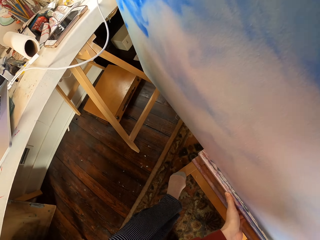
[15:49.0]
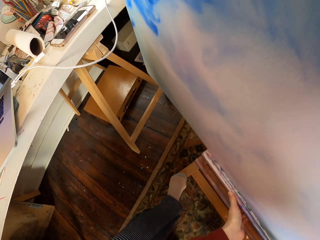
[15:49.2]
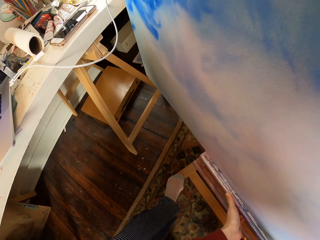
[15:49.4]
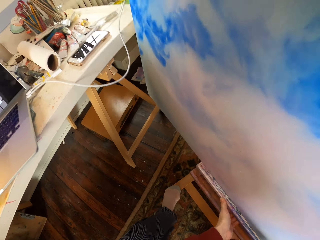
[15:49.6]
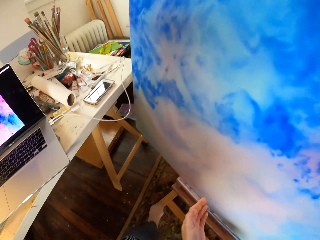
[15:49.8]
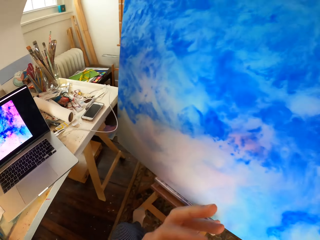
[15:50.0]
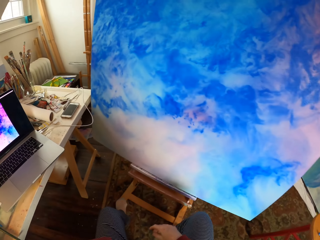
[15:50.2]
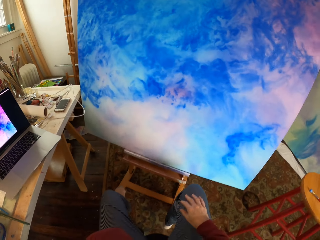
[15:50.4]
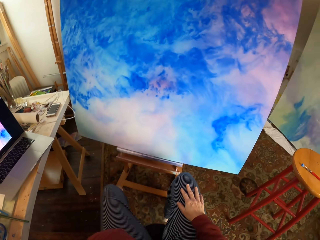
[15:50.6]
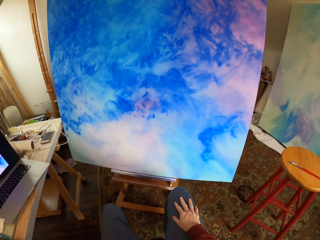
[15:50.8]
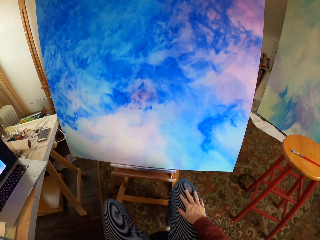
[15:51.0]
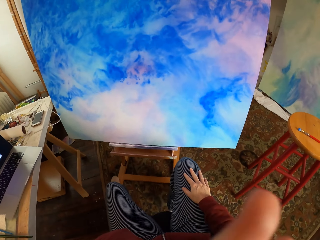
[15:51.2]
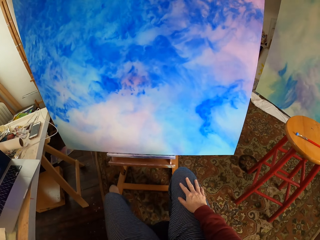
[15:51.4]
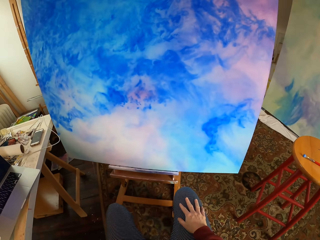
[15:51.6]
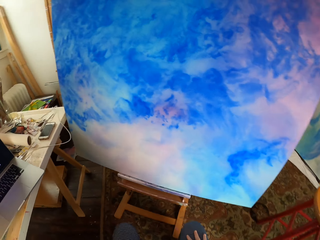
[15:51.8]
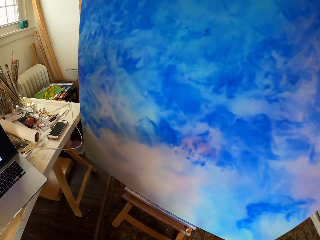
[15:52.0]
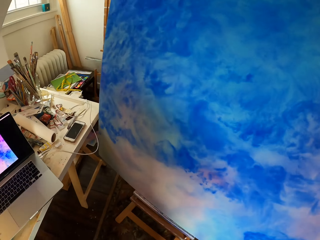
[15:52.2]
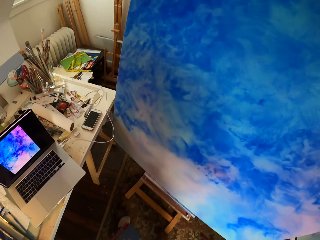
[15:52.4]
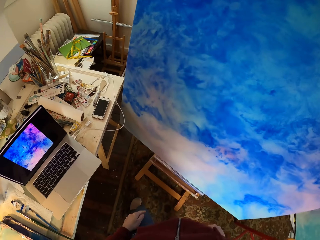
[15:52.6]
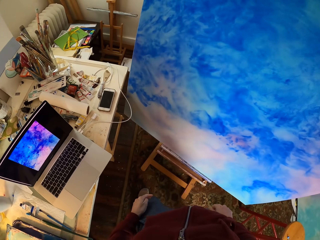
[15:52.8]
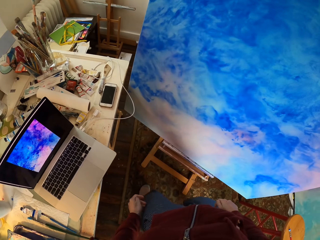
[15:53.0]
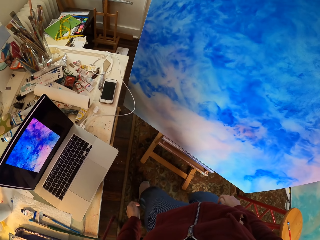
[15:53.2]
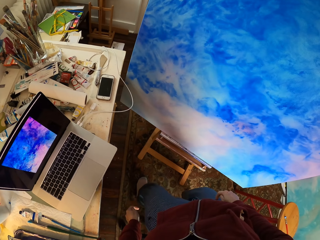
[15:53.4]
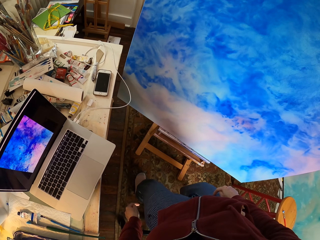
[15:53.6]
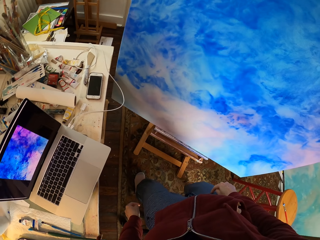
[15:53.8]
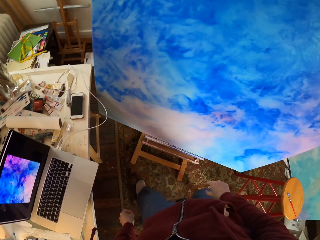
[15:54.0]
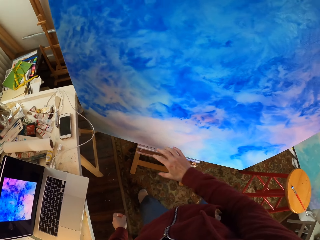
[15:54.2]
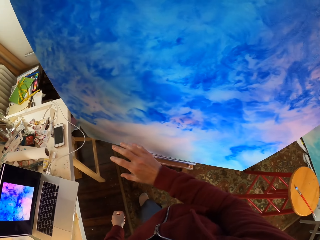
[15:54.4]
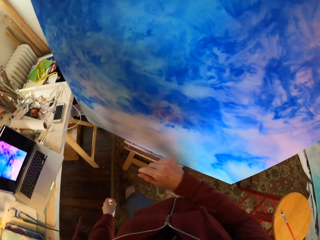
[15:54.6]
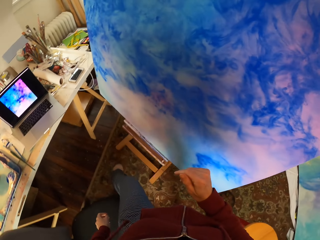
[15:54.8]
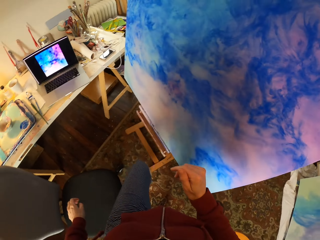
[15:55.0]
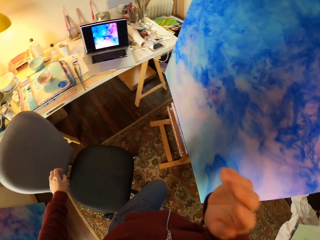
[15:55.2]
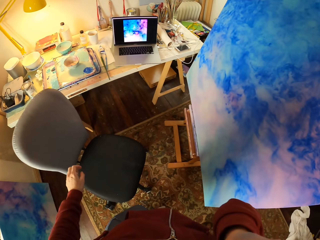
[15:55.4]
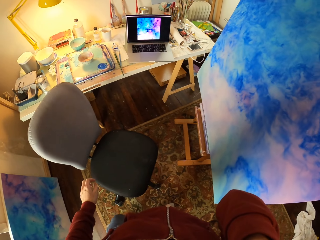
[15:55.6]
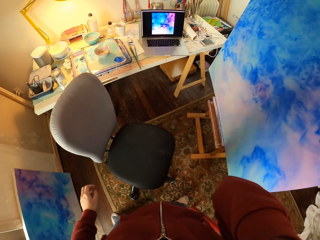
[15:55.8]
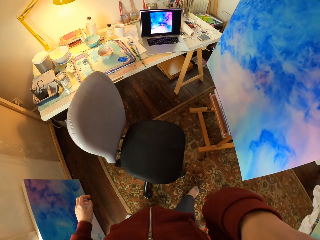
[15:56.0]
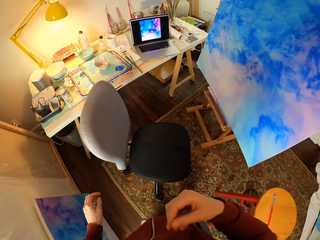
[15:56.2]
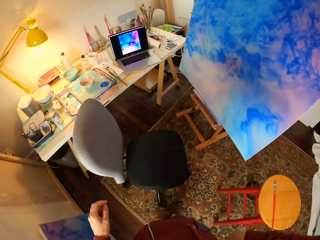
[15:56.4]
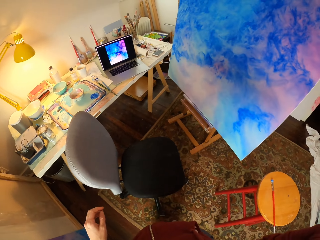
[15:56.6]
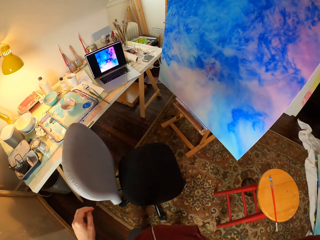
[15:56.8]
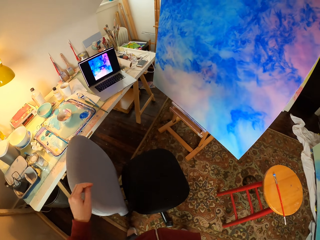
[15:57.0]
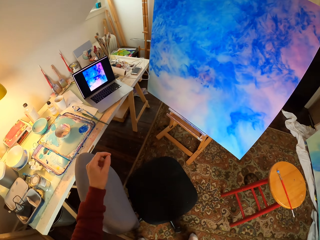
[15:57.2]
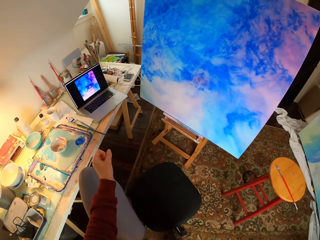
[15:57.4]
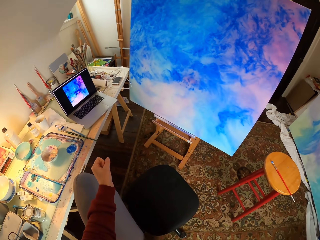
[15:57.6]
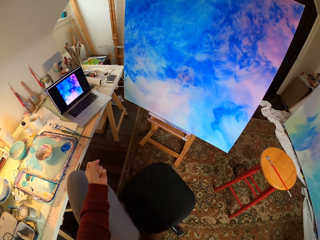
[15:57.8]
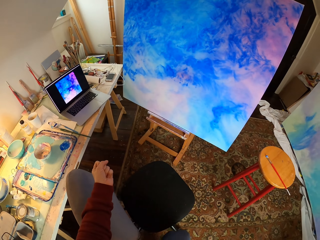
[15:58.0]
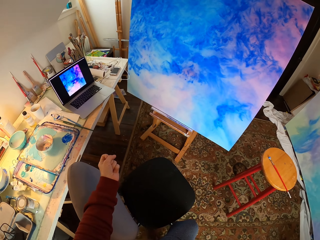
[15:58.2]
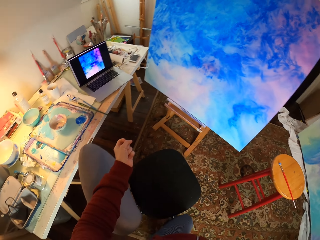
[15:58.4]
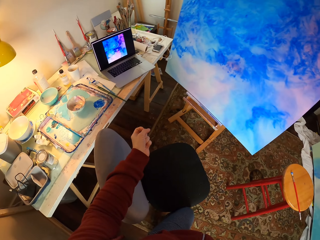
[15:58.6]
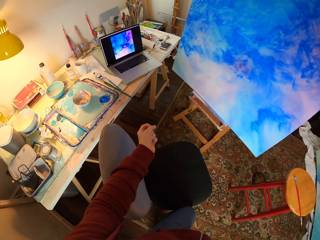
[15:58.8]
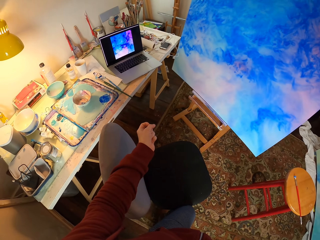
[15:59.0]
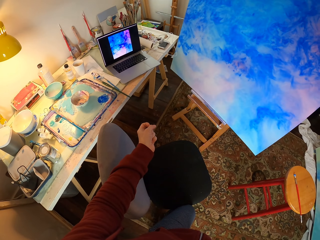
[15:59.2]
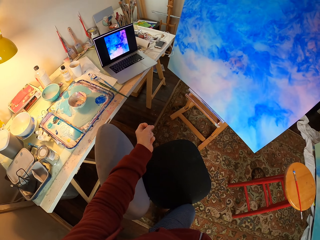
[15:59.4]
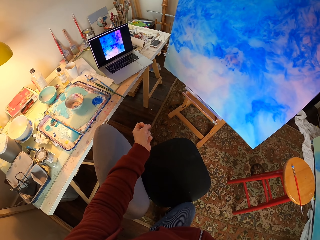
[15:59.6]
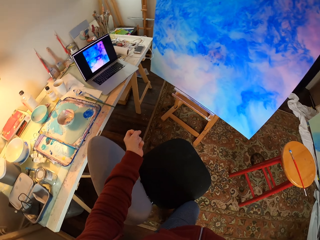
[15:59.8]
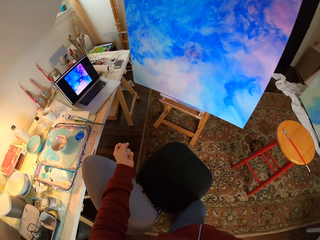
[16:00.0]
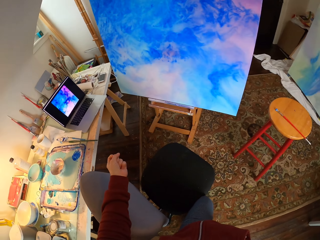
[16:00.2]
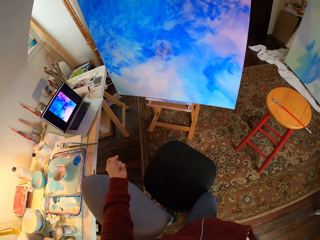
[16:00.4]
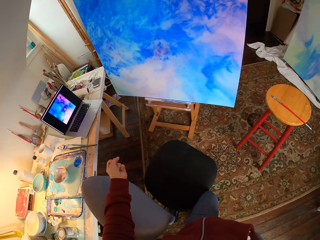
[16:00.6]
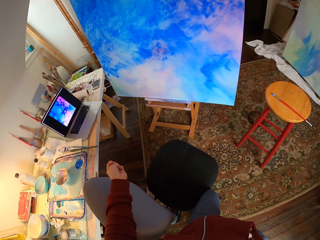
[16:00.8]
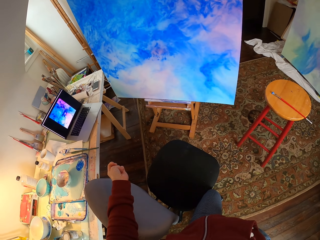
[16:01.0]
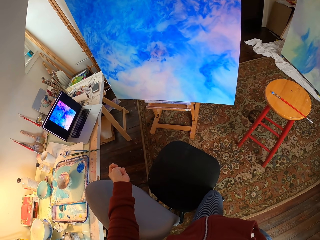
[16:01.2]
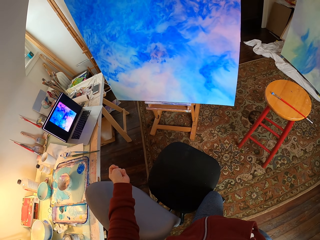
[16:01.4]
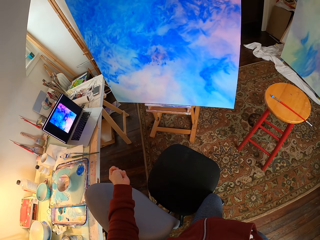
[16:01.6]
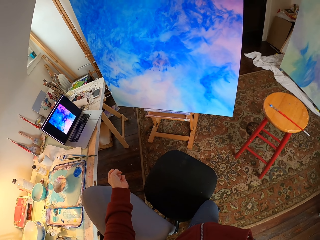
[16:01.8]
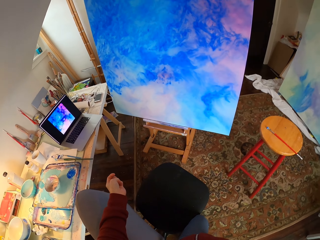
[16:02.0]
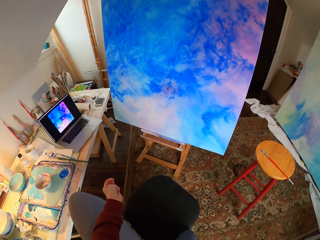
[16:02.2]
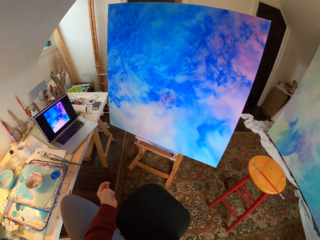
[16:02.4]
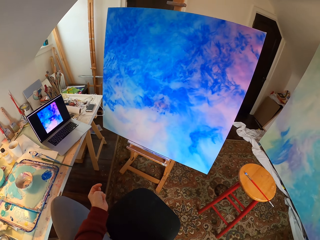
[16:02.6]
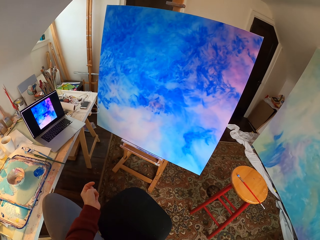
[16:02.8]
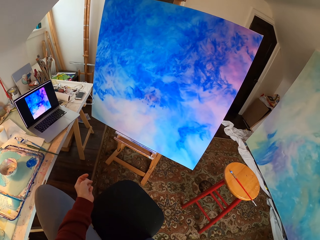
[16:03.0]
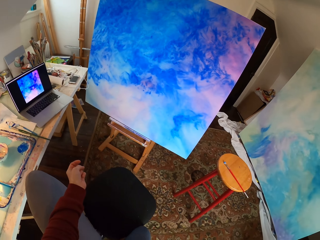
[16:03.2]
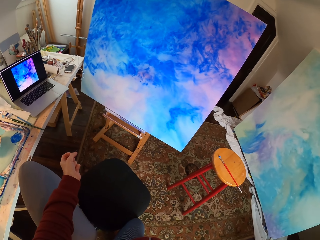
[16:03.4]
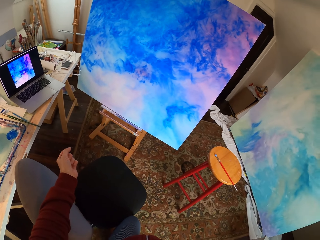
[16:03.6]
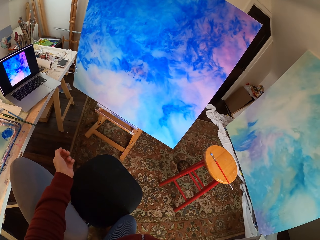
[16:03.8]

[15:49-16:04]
The camera wearer looks at the art on the board. They look at the laptop. They look around. They look at the art on the board.

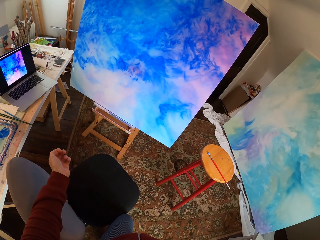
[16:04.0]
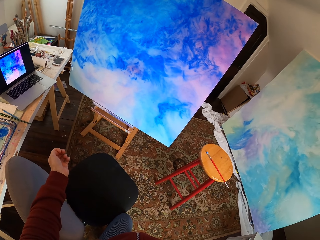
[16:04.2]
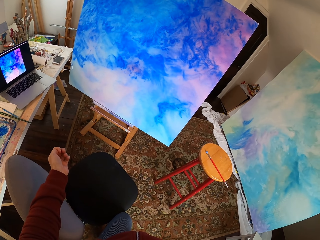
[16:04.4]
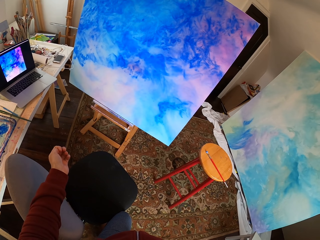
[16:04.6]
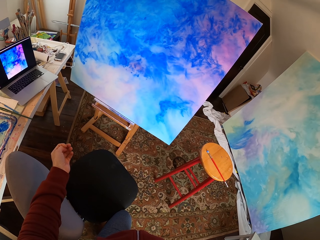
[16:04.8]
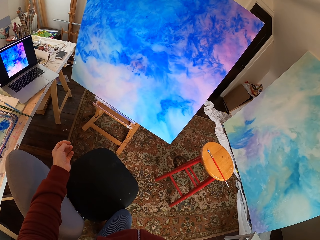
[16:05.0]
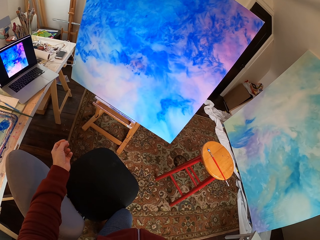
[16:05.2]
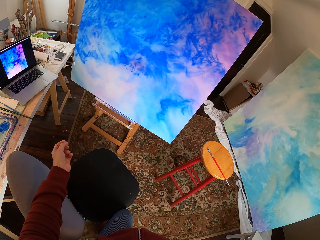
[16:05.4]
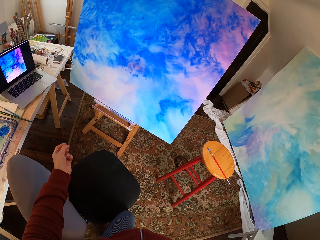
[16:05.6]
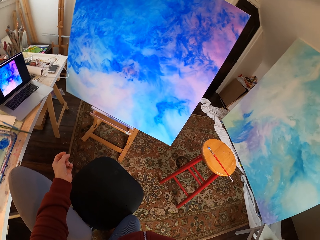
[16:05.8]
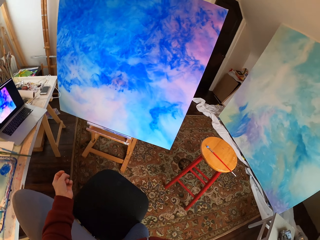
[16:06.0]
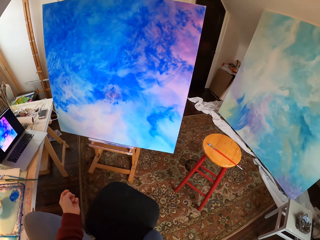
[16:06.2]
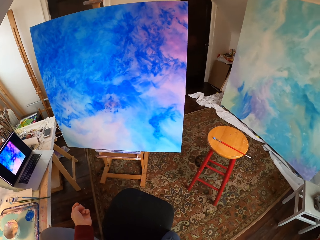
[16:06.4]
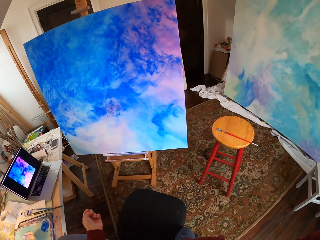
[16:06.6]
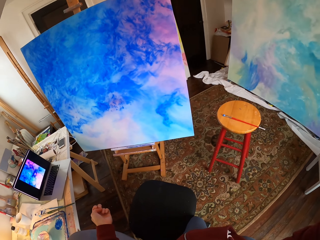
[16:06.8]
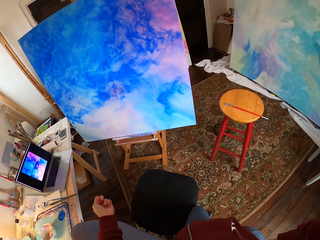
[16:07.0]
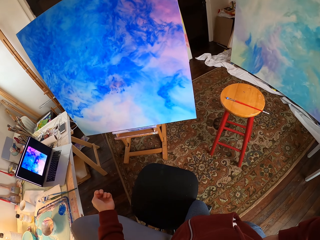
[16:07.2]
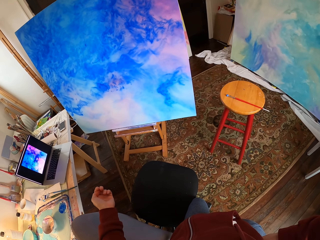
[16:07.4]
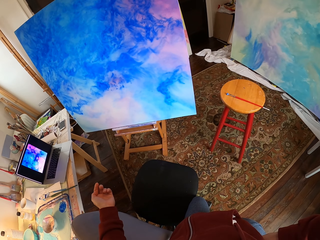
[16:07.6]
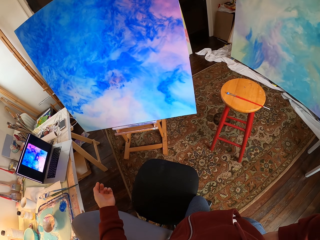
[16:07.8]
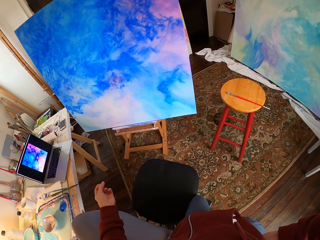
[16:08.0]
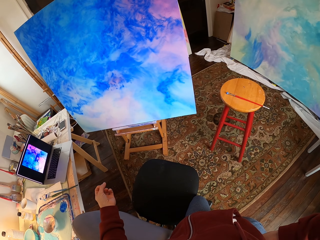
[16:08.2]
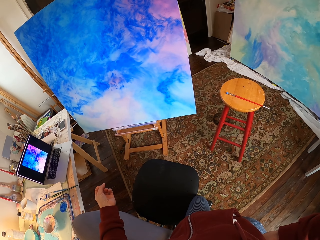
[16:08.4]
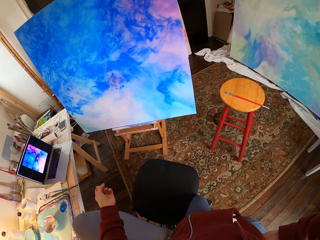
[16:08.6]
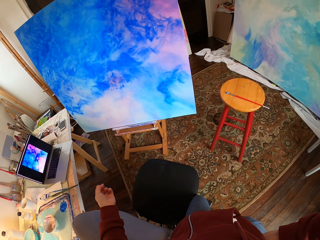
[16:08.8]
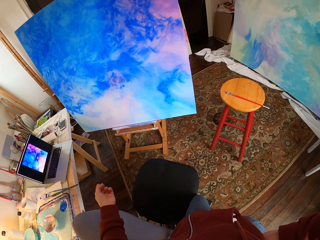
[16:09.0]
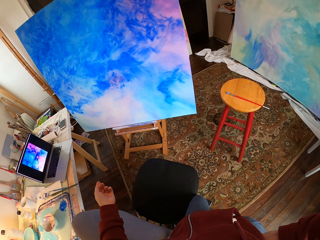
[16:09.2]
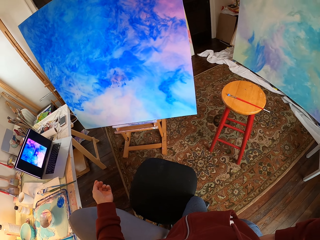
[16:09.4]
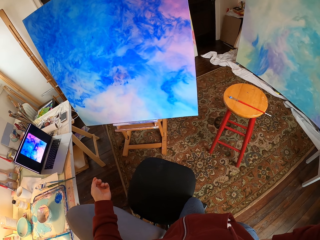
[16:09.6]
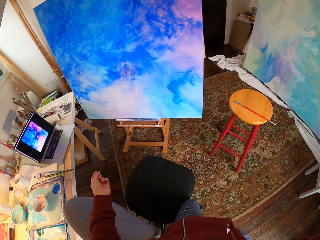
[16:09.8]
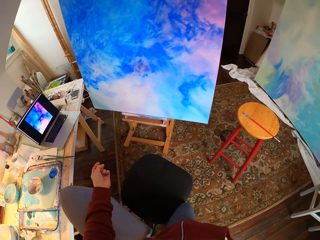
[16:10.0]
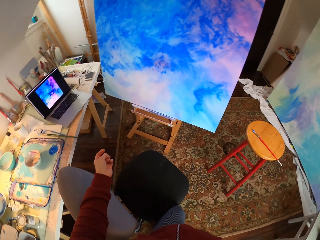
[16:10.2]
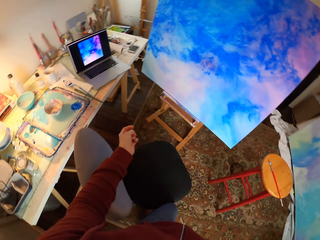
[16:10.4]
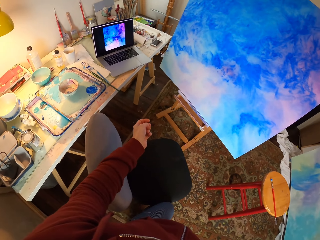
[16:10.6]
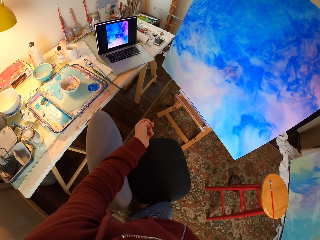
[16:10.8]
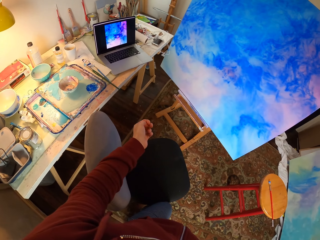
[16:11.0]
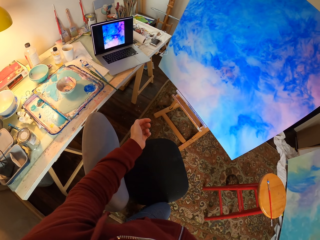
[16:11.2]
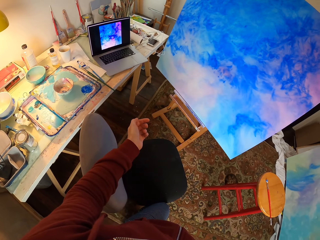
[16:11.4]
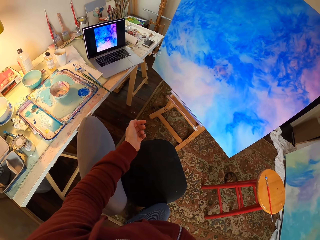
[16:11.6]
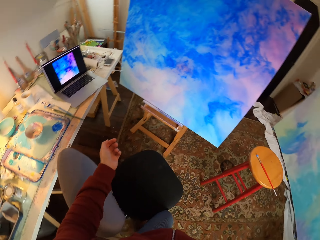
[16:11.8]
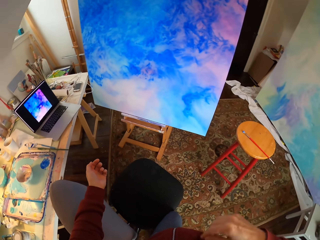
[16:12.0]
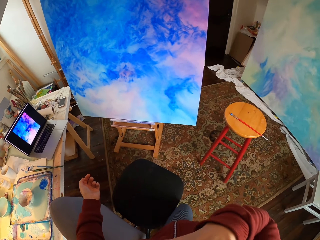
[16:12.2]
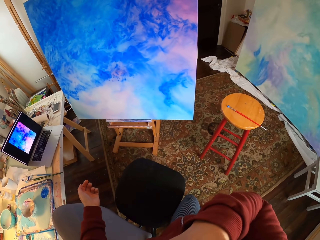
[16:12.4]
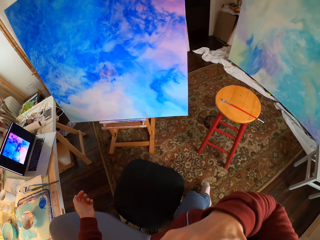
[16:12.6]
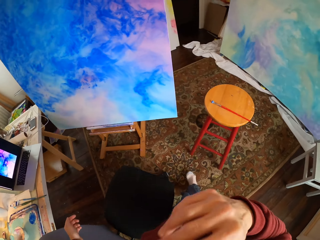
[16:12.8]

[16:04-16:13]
The camera wearer looks at the laptop.
